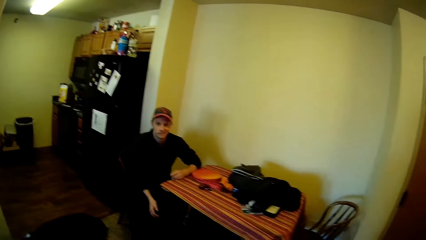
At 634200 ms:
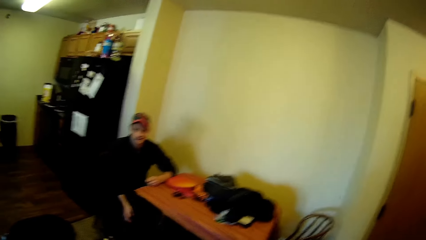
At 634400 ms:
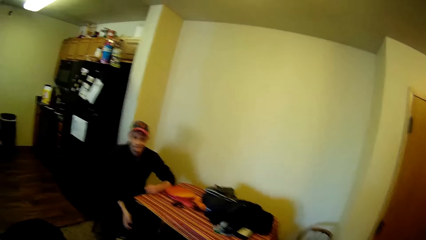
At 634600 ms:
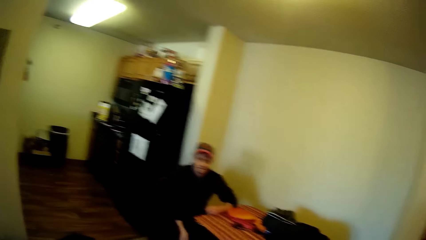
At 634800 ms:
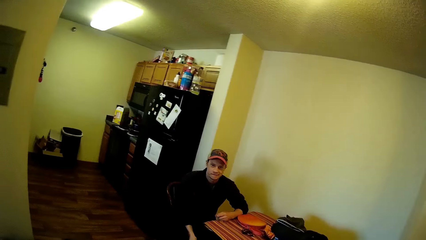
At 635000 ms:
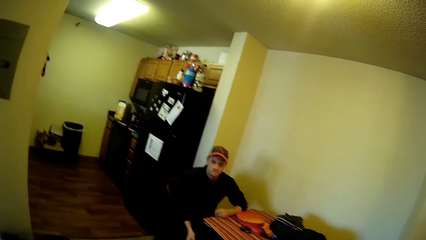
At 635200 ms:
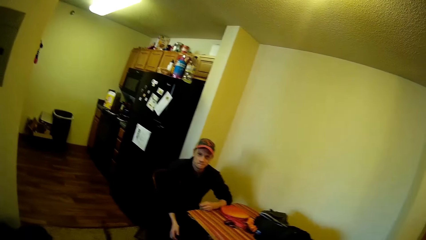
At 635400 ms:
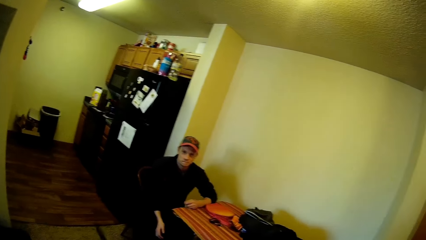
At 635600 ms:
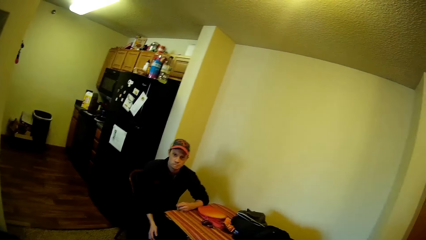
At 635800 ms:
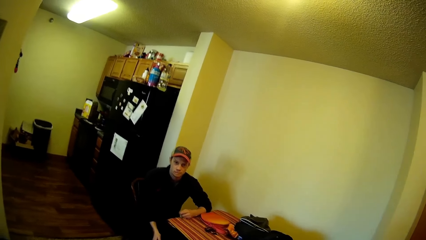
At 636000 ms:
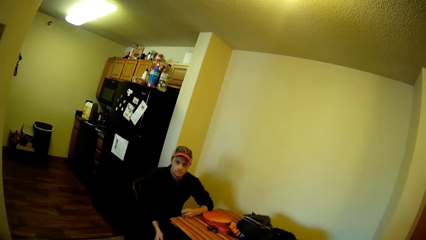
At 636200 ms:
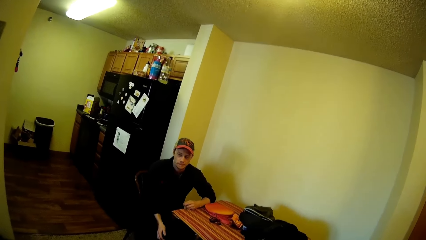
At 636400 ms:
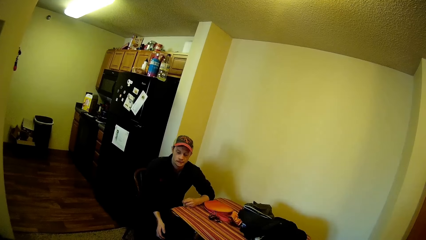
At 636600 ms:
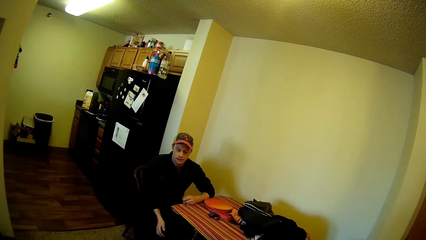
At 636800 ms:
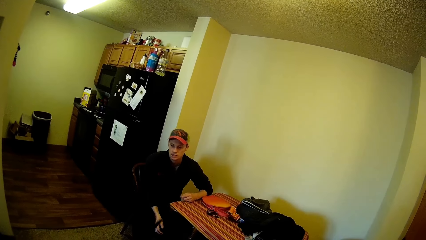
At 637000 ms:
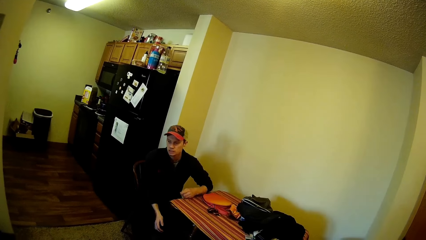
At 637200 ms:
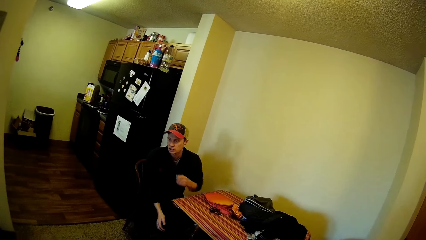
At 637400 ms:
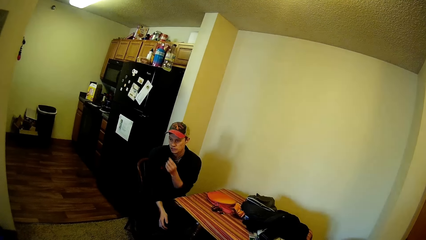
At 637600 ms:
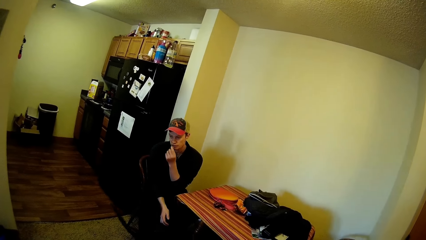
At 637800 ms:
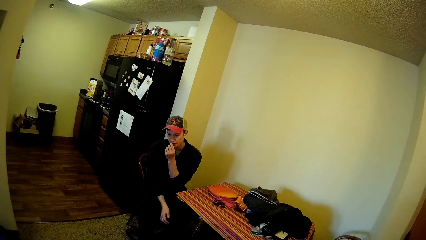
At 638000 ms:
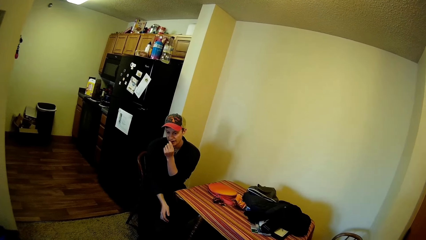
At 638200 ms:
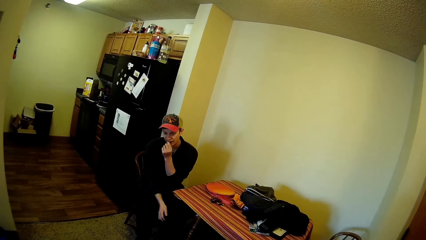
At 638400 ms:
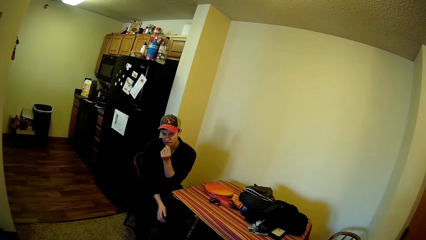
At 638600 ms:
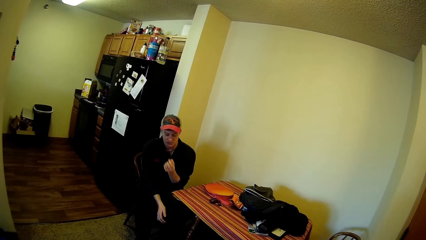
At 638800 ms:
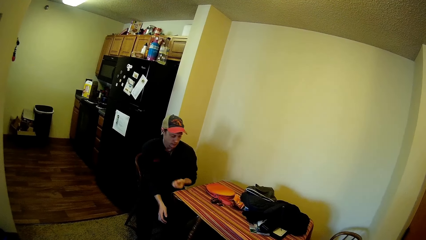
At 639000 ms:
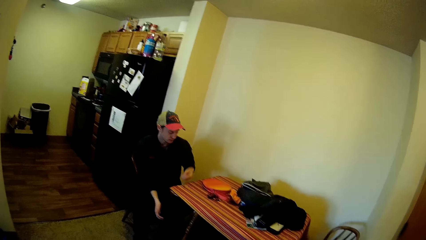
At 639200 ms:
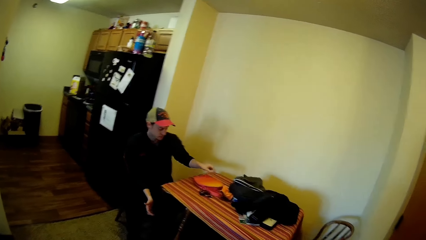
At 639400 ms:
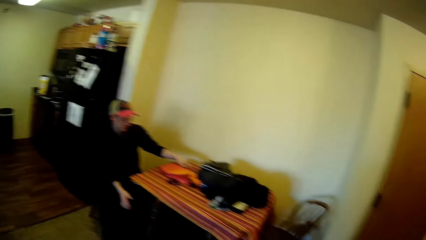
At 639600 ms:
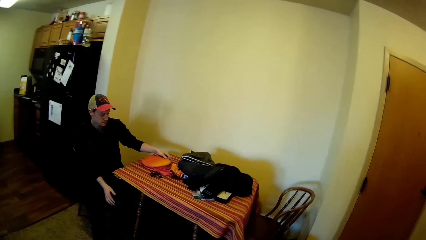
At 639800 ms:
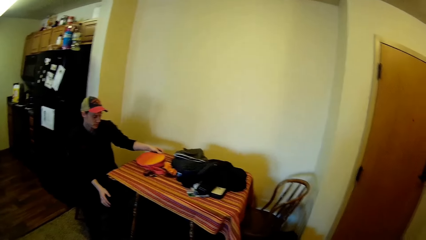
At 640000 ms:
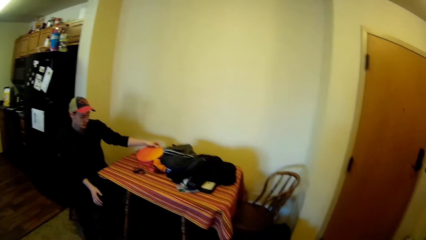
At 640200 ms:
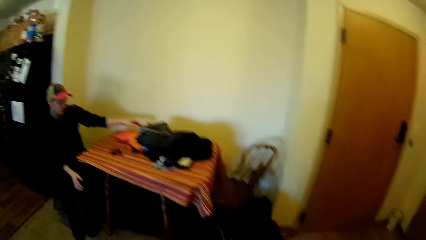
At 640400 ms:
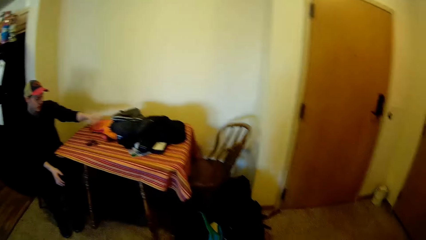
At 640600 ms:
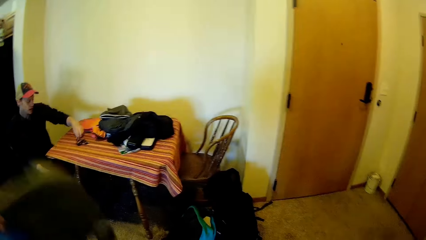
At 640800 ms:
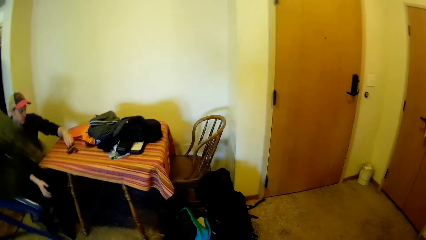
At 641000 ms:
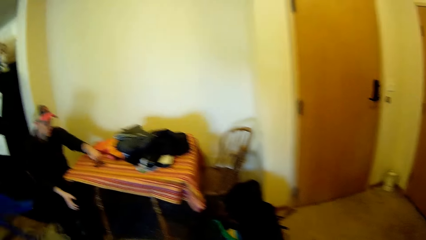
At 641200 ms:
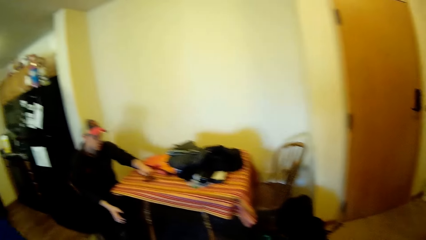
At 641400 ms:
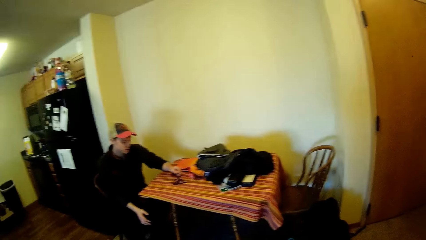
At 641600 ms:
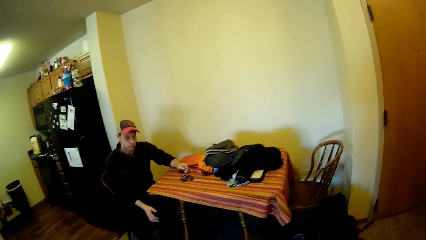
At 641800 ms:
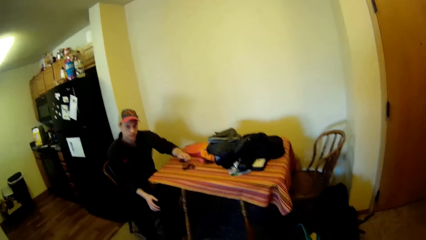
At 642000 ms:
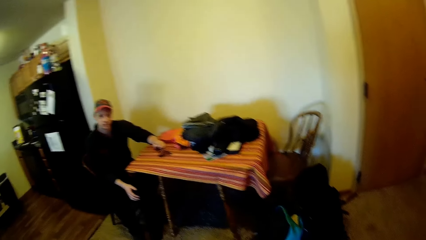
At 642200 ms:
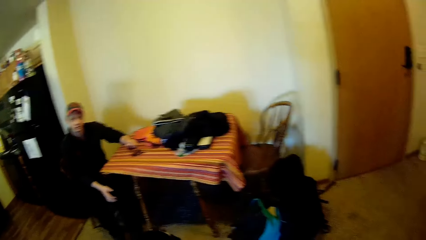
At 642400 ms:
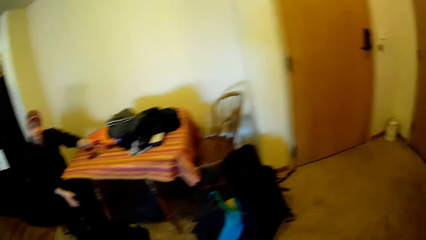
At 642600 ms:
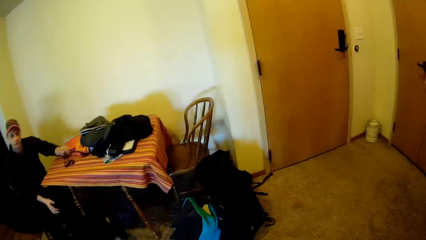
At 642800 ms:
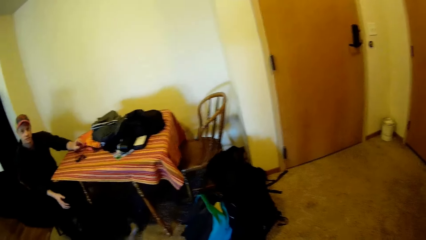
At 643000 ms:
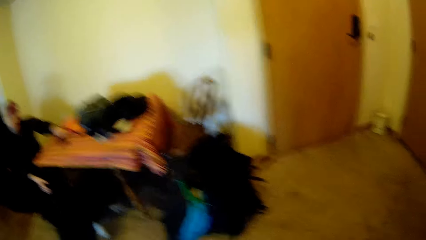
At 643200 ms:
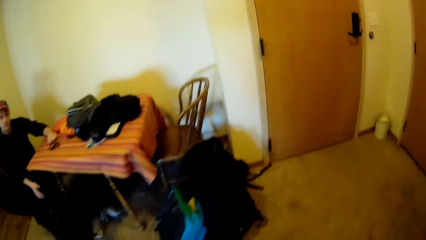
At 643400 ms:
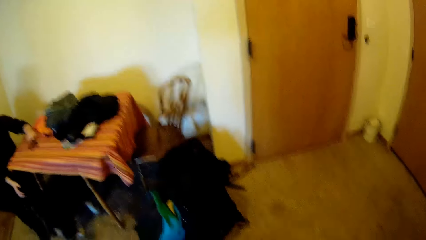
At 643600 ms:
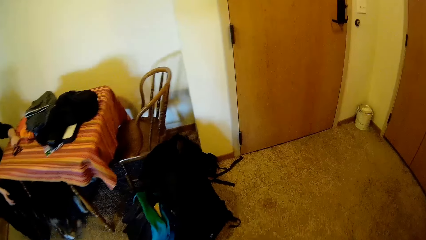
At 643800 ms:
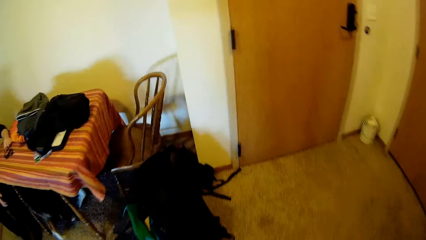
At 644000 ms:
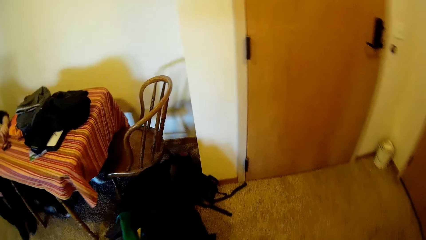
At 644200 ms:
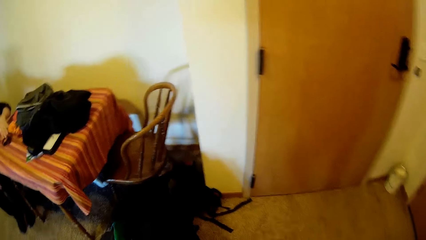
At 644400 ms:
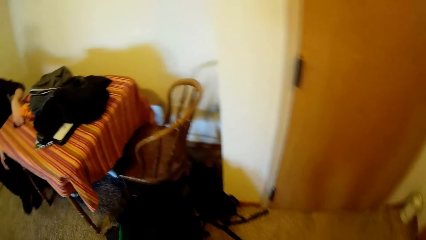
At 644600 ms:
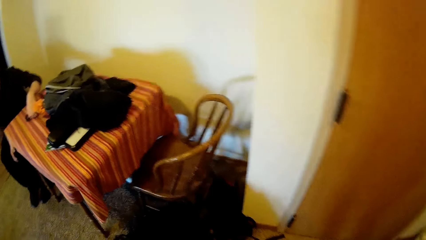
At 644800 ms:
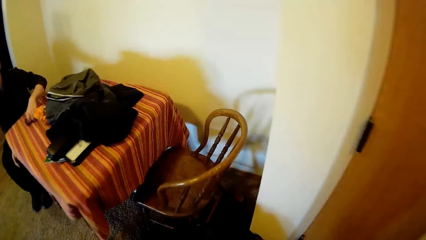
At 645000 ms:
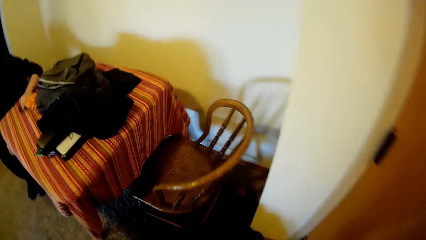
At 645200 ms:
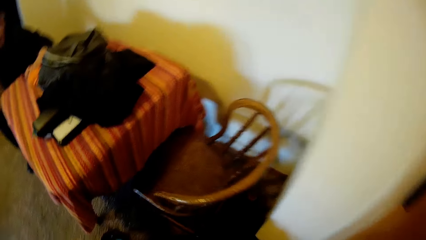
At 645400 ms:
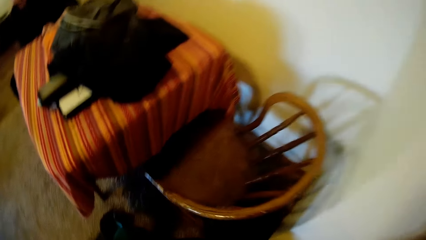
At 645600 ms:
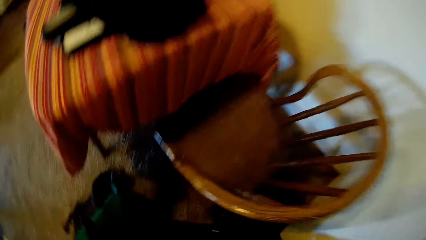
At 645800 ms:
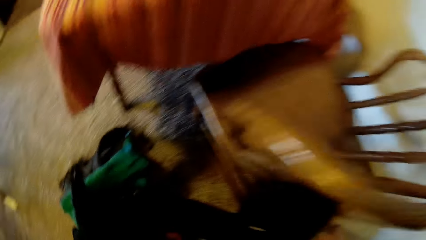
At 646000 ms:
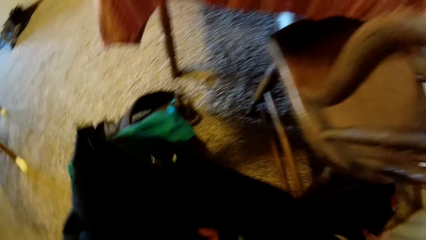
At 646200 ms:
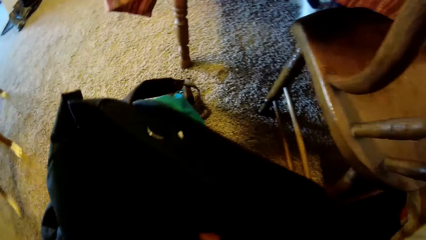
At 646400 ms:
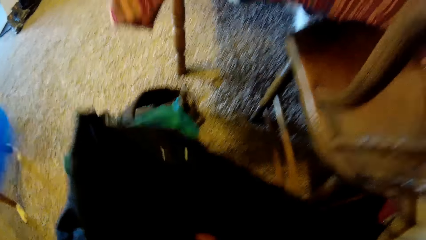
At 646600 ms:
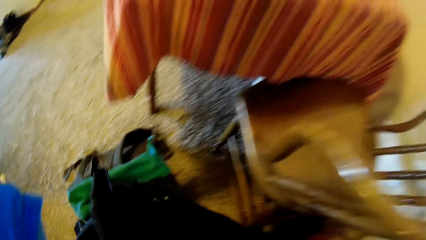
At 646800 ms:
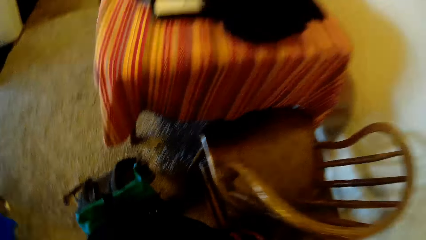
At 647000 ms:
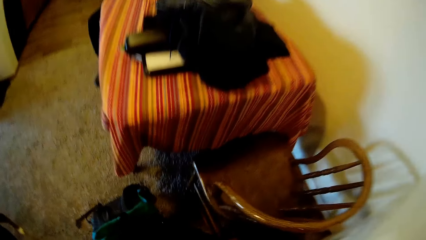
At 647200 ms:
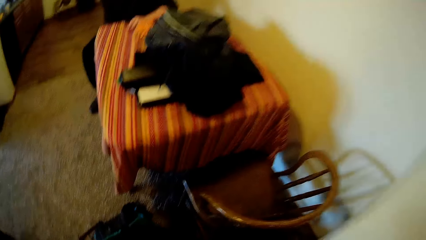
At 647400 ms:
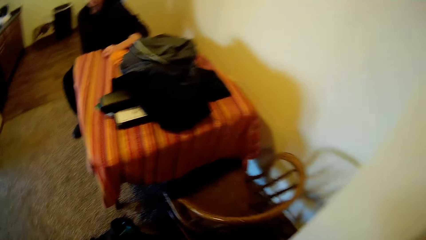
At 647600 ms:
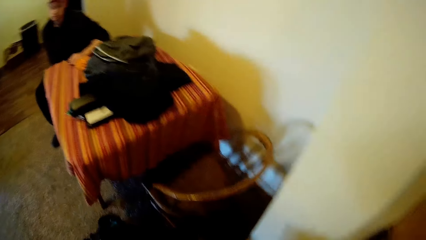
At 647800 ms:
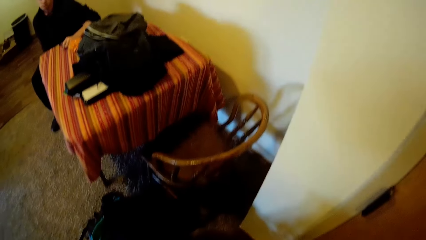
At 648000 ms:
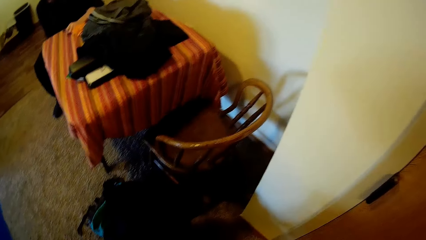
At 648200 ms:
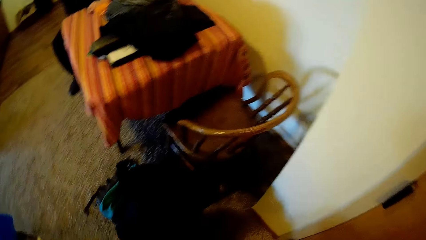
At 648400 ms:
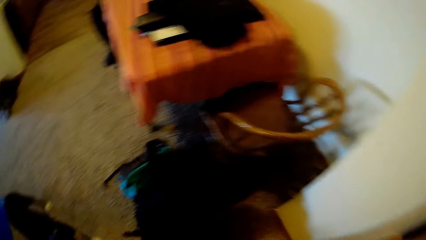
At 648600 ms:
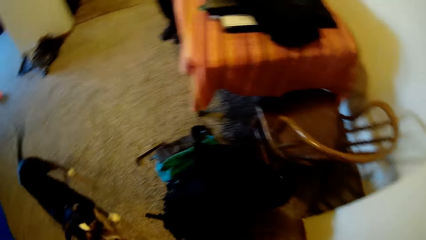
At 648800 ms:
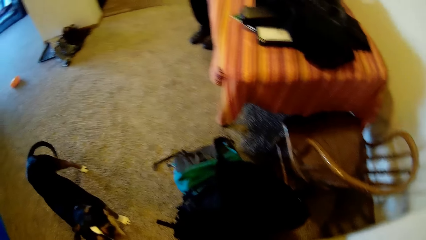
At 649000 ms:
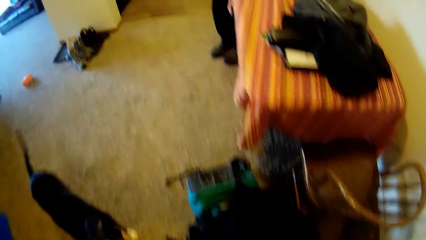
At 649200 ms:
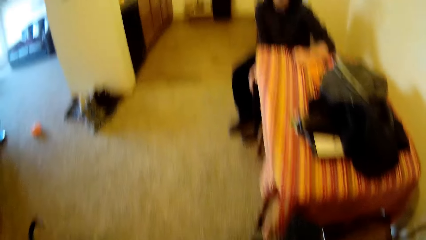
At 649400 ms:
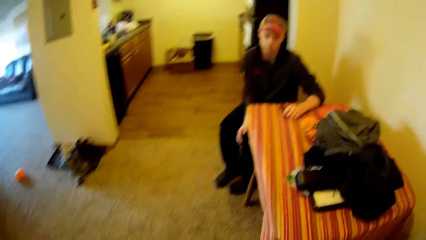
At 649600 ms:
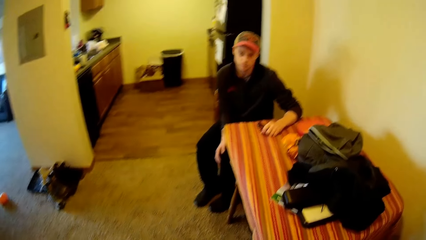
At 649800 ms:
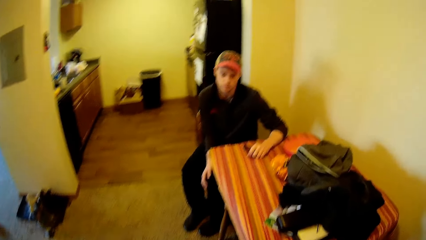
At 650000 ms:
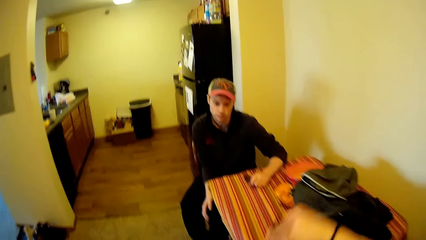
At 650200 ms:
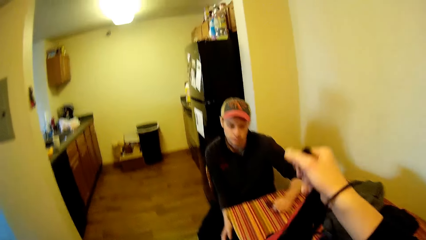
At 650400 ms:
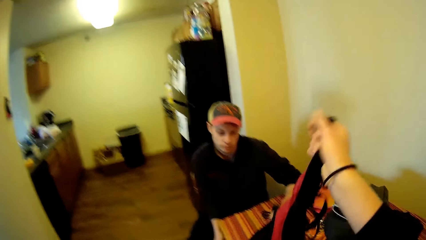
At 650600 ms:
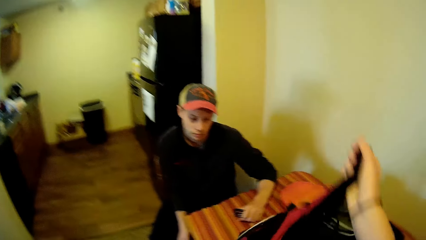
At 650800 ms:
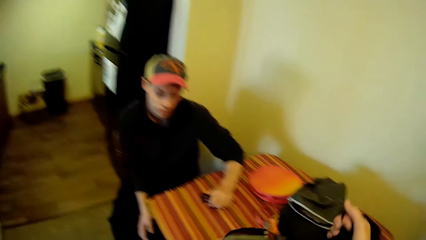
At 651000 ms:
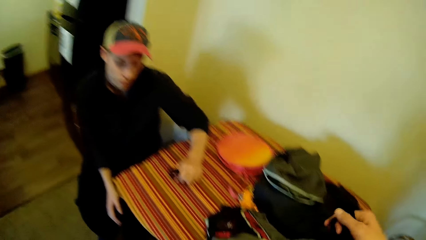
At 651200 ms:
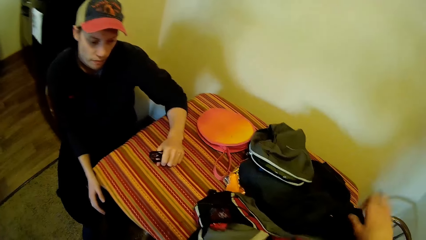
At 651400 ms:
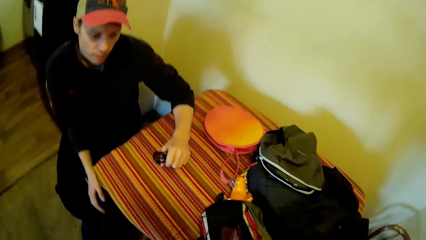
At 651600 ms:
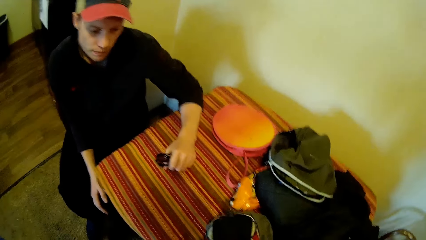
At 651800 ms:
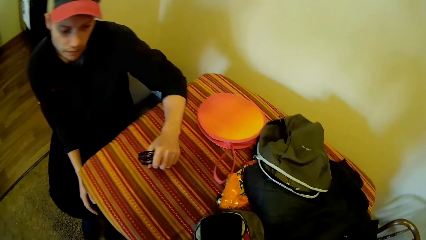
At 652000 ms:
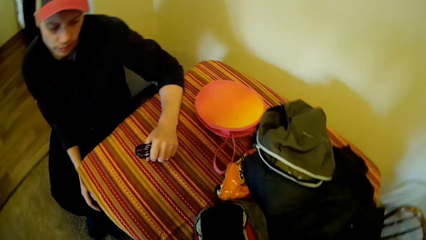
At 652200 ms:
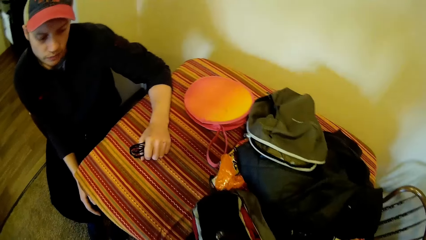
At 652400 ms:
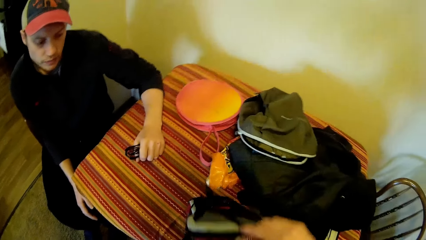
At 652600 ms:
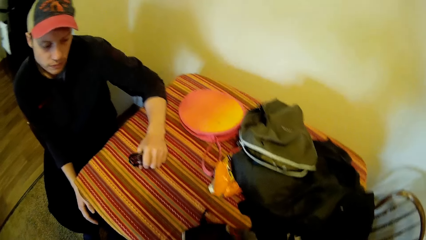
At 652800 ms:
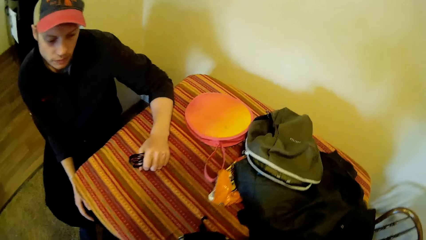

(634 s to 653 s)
The camera wearer looks at a man. The man puts the hand on the mouth. The man moves a purse on the table. The man puts the hand on the table. The camera wearer walks toward the chair. They pick up a bag from the floor. They place the bag on the table and open the bag.
